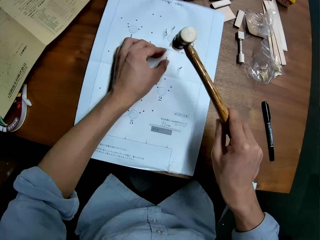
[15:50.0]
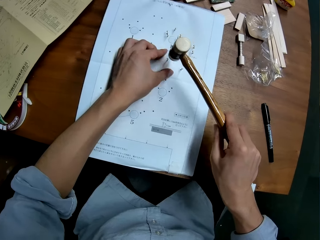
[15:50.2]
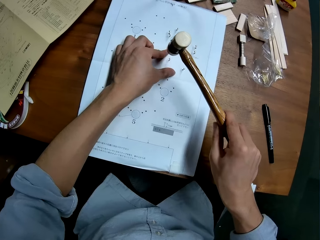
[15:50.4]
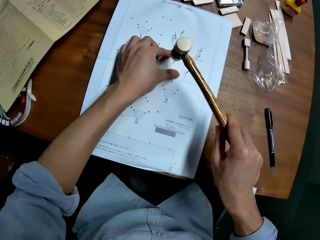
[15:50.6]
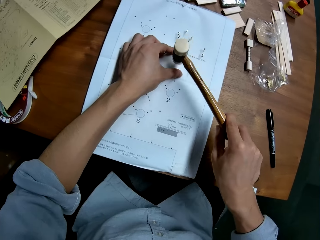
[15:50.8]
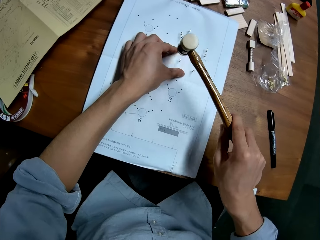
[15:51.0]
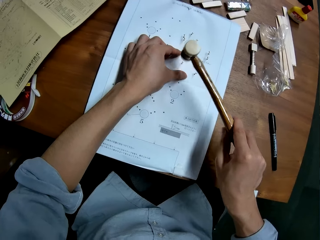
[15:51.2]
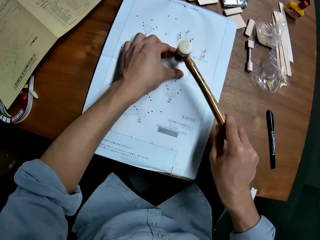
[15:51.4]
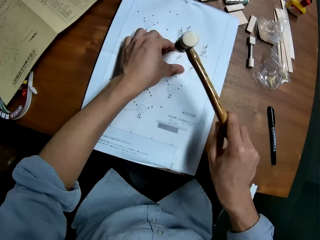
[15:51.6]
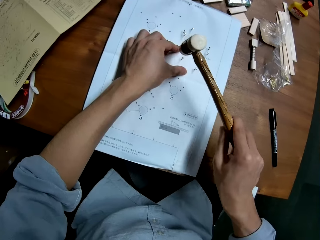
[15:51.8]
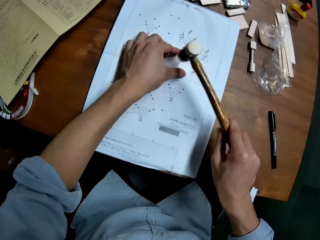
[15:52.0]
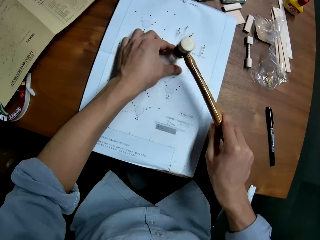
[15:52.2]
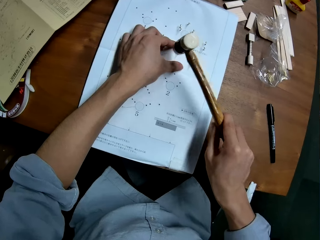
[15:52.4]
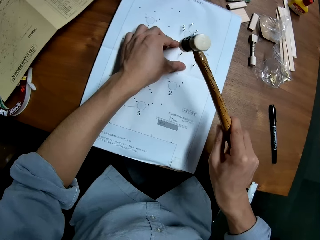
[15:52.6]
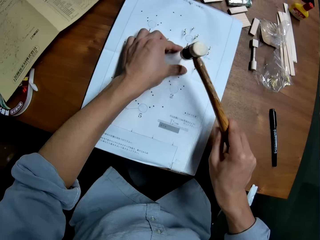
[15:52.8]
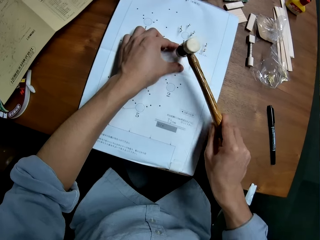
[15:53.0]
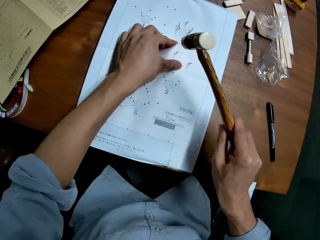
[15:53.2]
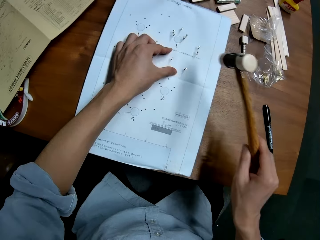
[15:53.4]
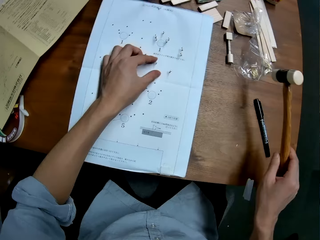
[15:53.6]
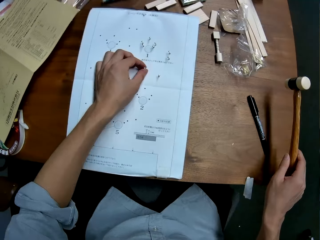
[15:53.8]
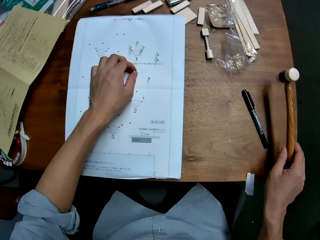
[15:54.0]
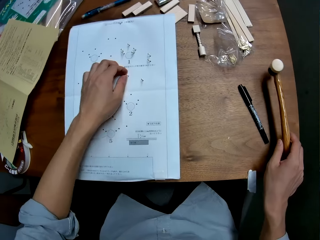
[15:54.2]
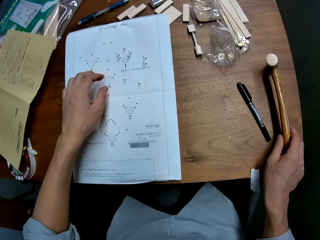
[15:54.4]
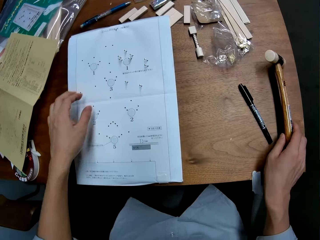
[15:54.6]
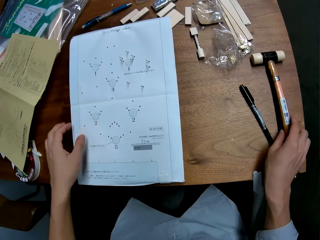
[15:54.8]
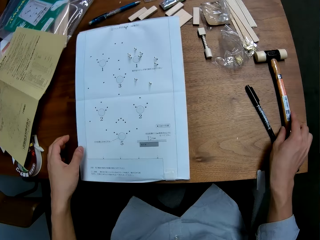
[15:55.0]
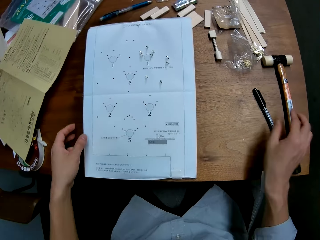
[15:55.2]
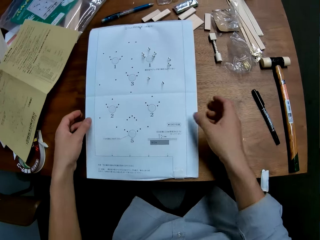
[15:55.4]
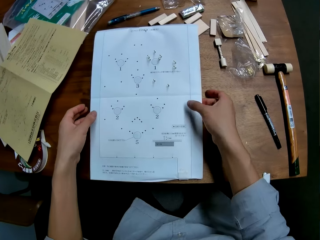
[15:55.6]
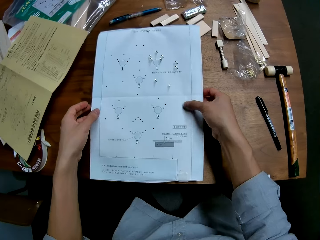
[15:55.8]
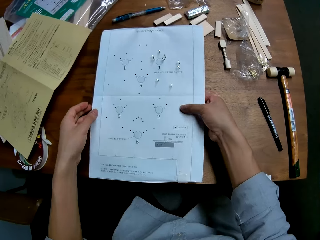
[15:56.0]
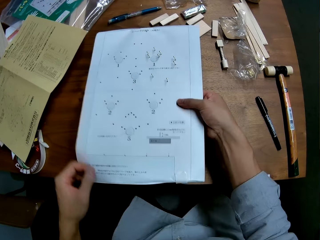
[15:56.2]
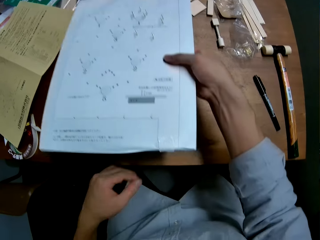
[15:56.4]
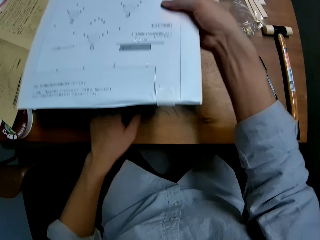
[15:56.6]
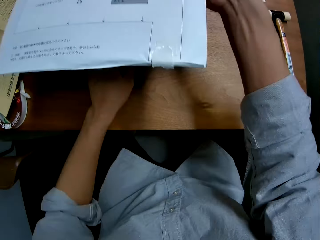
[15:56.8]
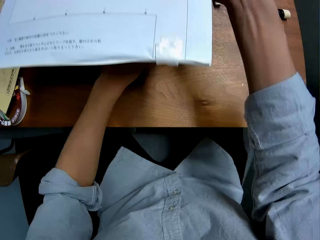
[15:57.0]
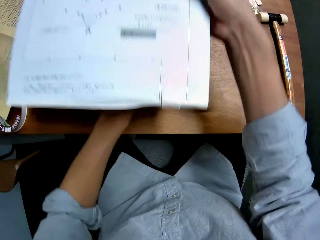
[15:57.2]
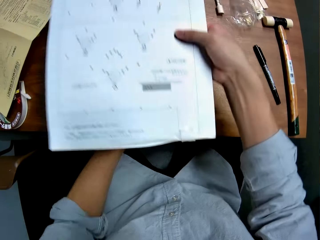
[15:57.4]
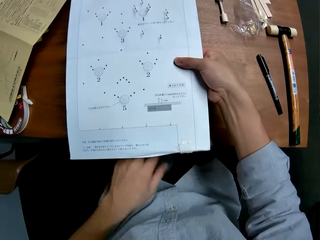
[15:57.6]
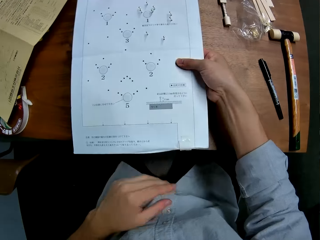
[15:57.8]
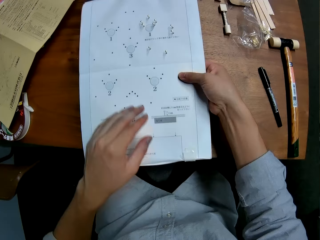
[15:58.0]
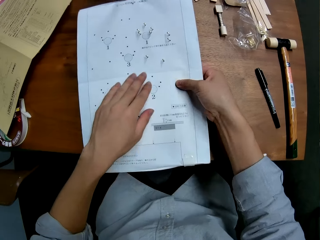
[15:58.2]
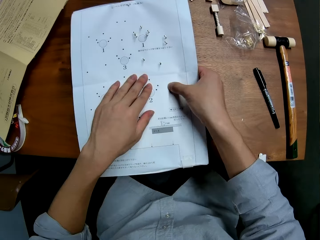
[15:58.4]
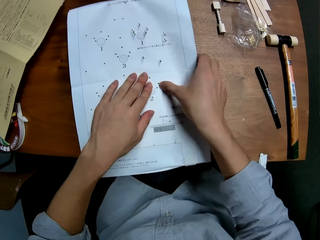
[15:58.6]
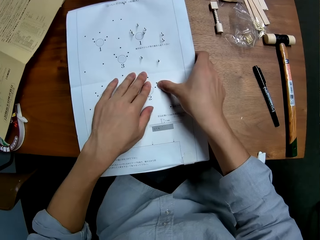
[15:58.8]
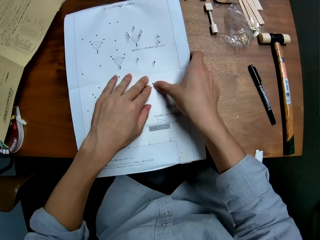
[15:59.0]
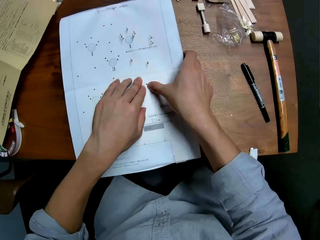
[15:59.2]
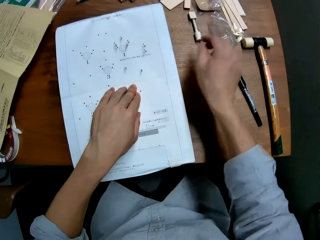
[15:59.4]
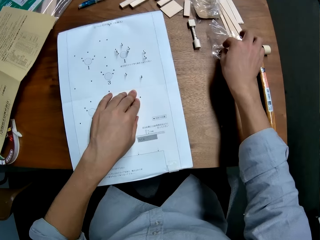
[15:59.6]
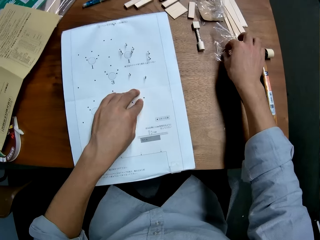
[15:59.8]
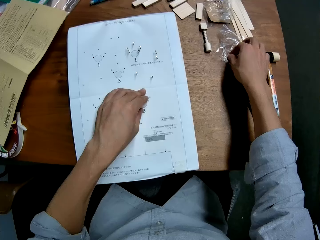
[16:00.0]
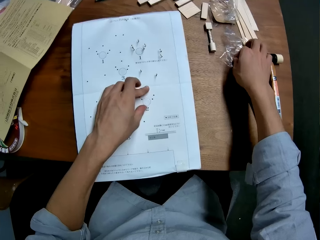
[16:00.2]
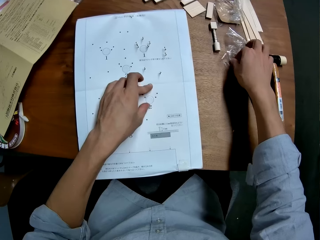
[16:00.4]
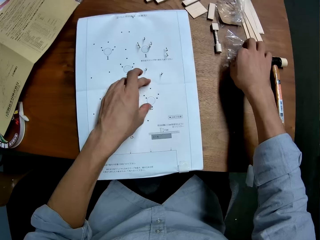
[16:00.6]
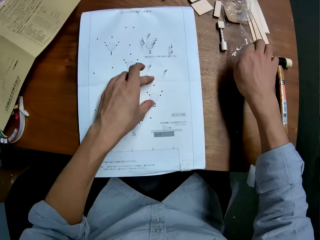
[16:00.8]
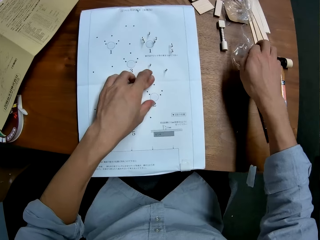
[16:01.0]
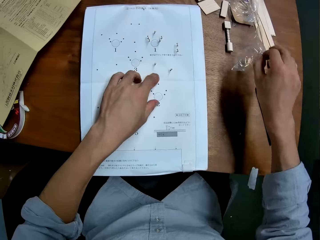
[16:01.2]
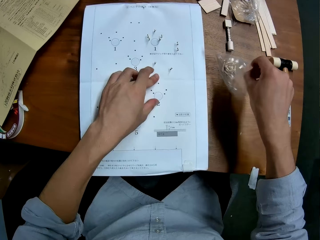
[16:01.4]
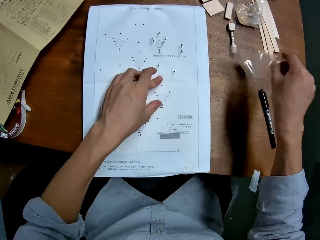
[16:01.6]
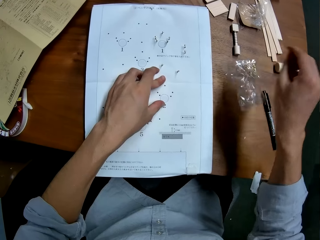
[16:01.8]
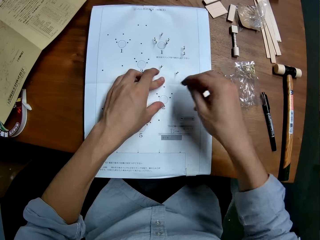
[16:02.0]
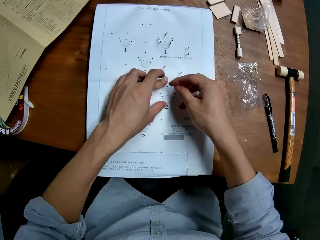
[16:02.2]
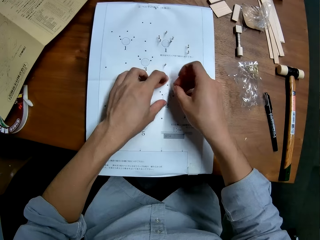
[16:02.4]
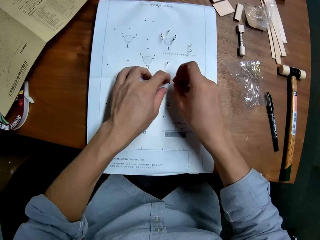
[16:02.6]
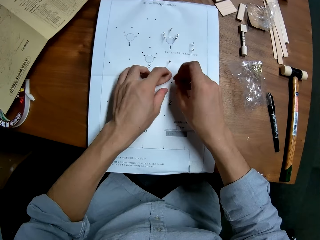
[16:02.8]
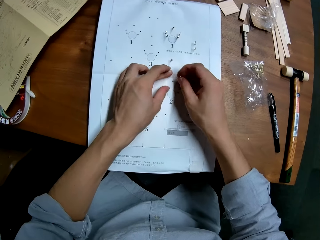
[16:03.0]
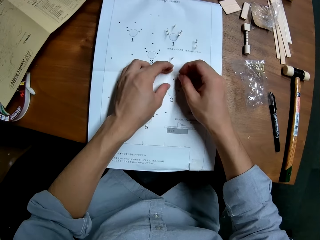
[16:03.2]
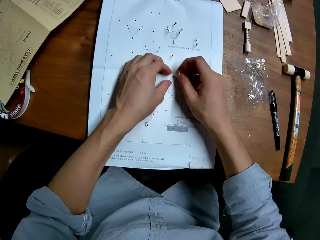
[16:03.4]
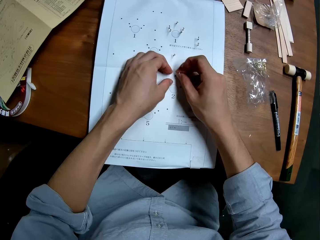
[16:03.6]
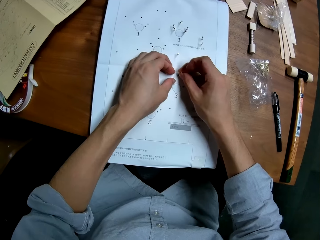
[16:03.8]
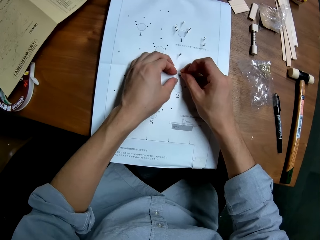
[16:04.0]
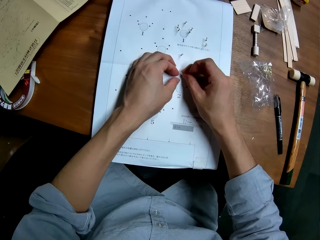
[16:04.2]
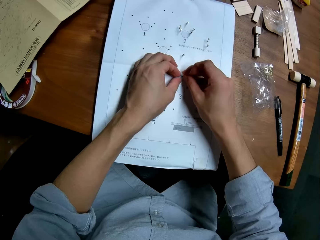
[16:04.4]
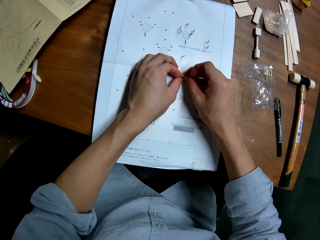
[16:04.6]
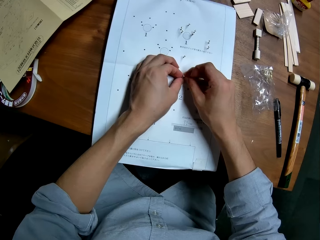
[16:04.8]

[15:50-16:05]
The camera wearer checks the firm grip of the nail on the paper. They drop the hammer on the table. They raise the paper from the table with both hands. They adjust the wood piece beneath the paper. They place the paper on the wood piece. They take another nail from the nylon. They set the nail on the right side of the paper.

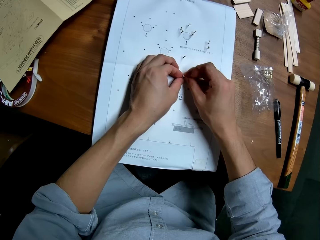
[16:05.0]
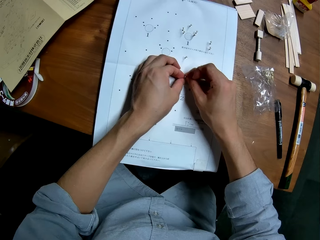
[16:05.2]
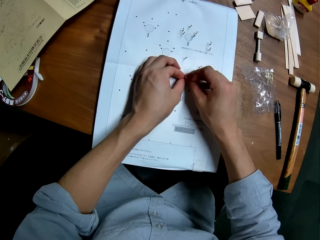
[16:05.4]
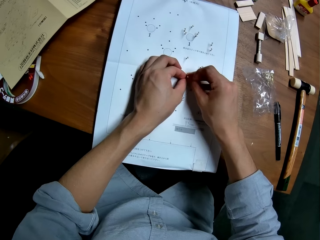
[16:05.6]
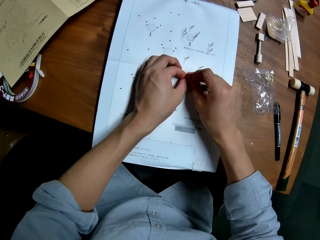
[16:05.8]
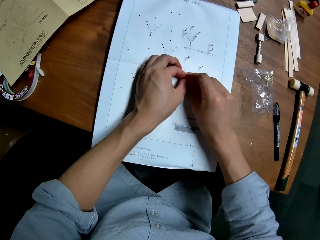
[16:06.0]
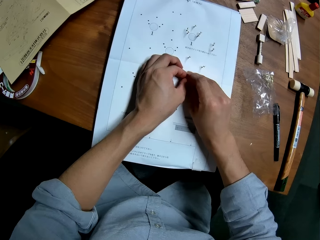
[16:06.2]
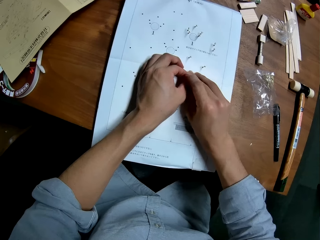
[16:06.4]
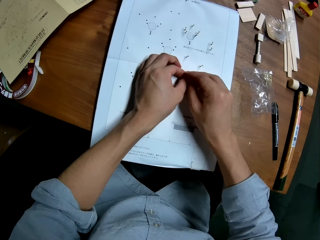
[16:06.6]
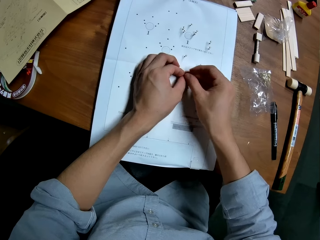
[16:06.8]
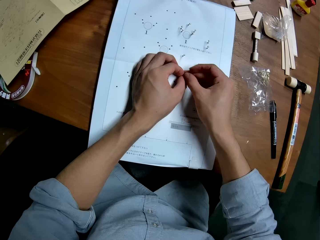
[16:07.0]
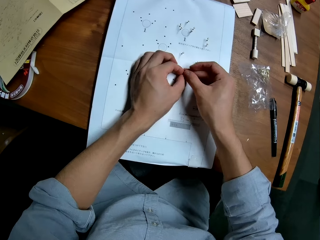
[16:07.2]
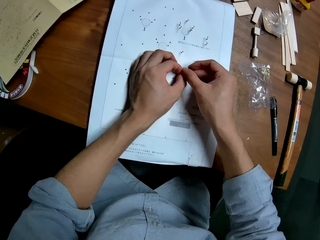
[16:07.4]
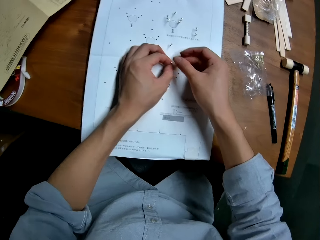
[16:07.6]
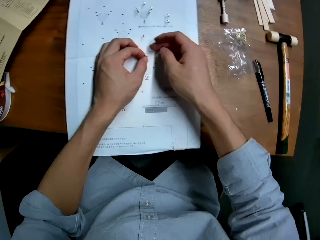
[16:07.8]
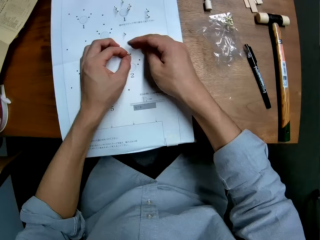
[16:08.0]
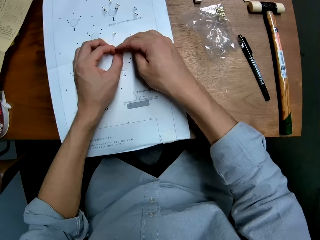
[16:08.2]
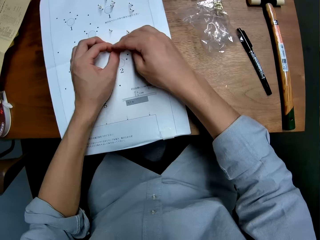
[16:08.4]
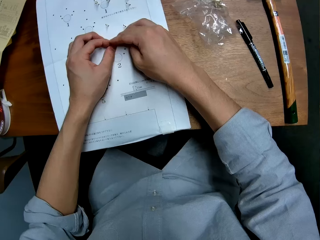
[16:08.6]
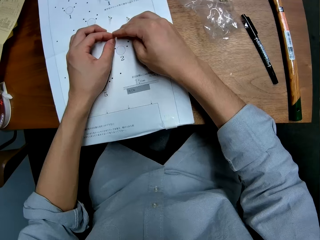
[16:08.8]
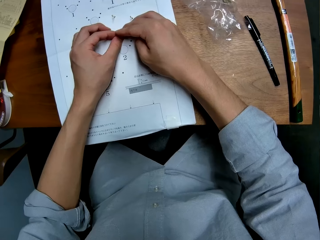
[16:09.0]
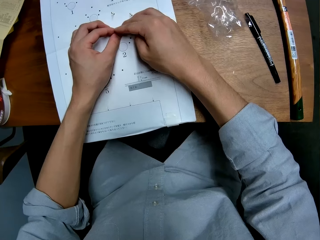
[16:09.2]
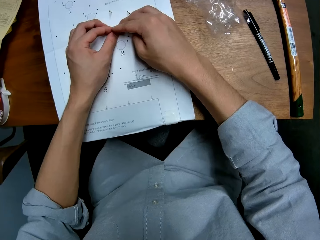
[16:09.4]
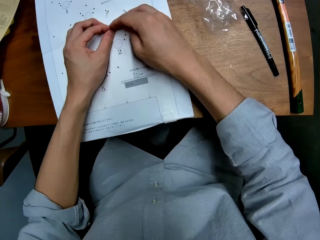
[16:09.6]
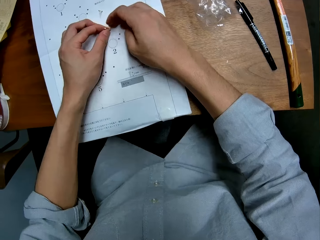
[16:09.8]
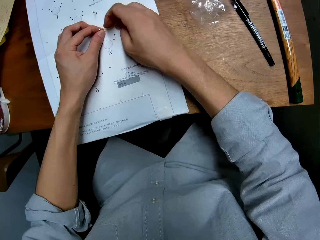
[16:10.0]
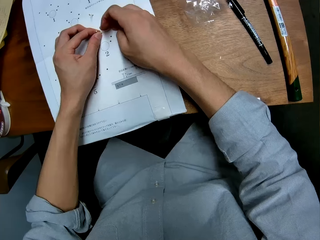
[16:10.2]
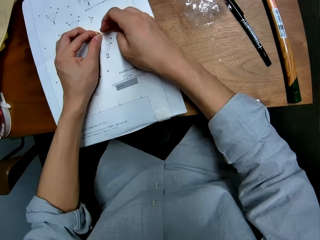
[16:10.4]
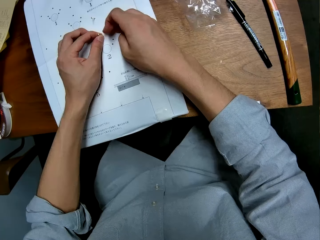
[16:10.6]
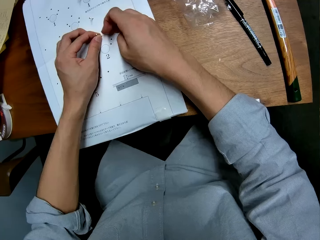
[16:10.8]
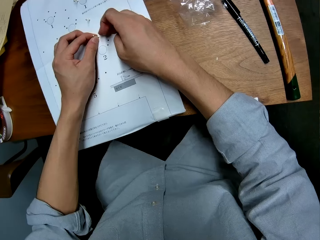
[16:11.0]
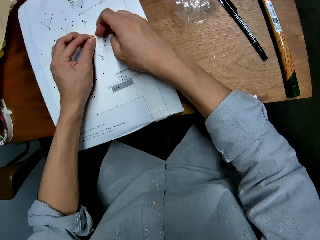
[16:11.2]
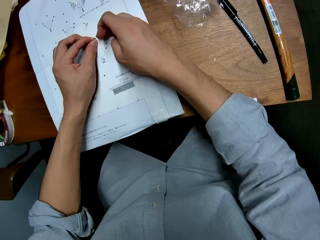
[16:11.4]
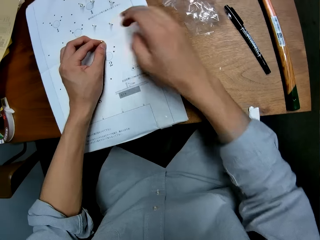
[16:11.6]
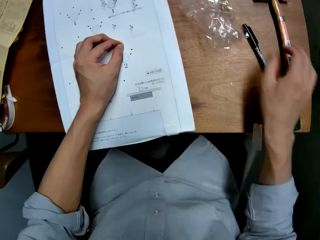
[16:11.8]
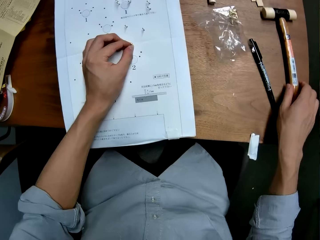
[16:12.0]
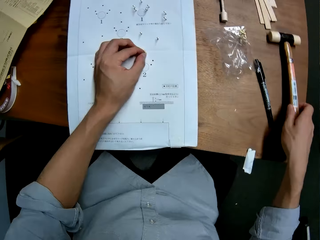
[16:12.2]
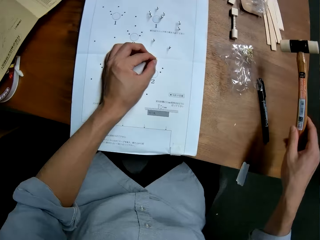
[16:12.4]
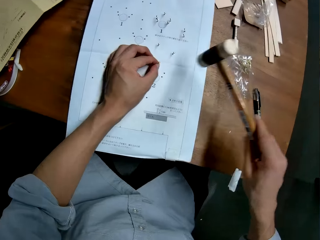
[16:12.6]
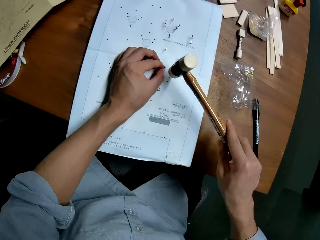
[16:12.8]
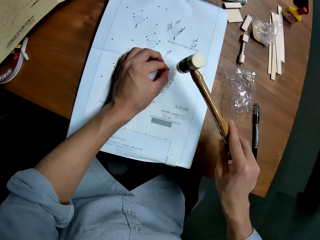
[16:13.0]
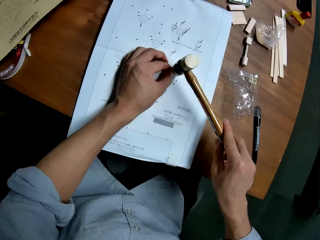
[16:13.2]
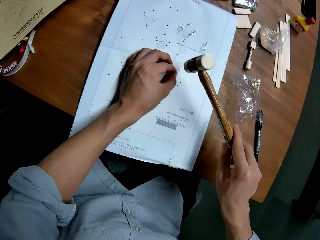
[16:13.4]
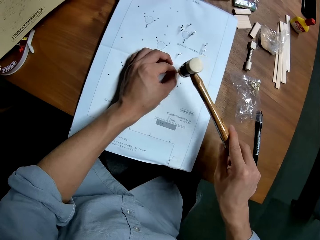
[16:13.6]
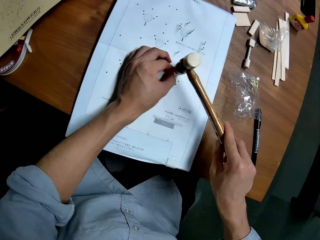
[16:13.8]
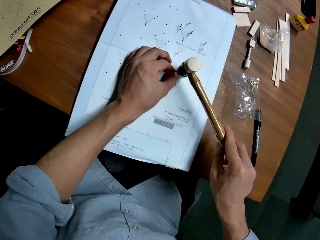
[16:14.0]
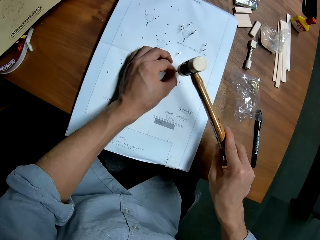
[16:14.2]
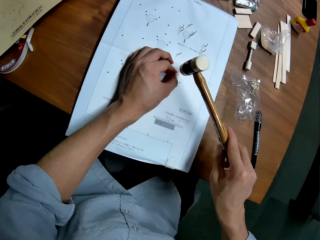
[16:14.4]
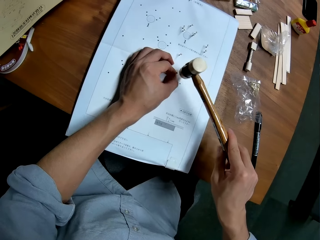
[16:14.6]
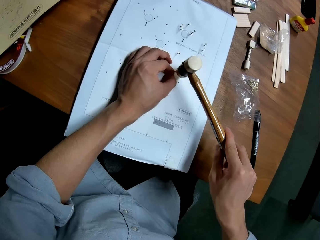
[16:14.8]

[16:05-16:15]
The camera wearer takes the hammer from the table. They hit the nail on the paper with the hammer.
